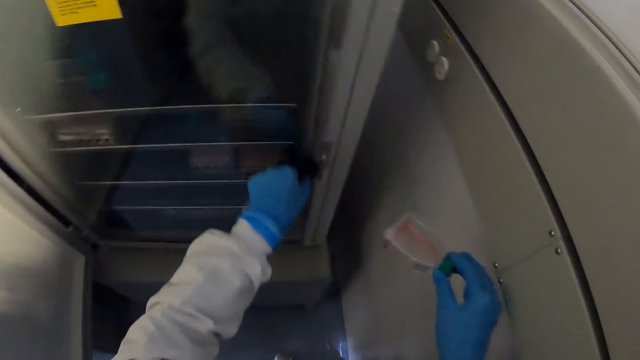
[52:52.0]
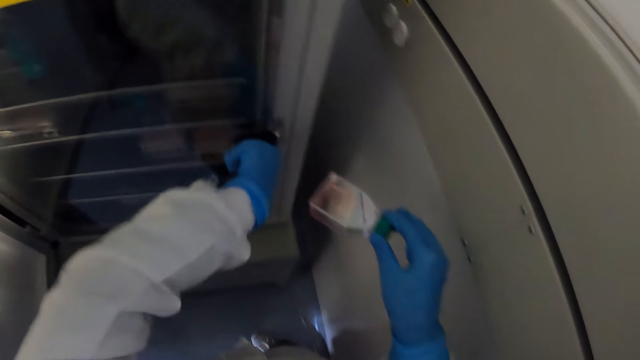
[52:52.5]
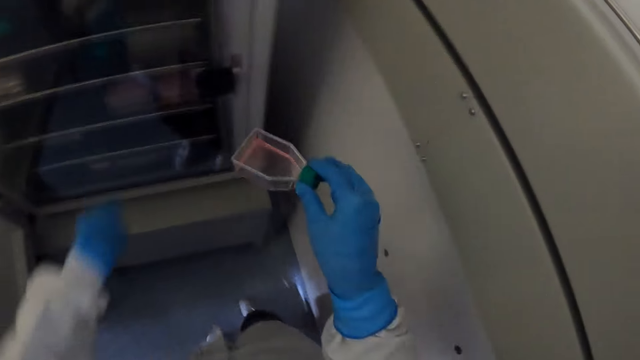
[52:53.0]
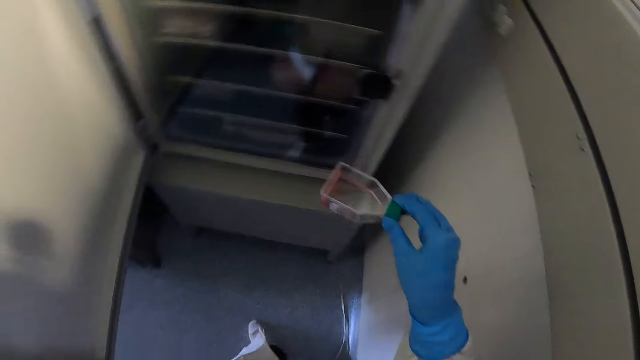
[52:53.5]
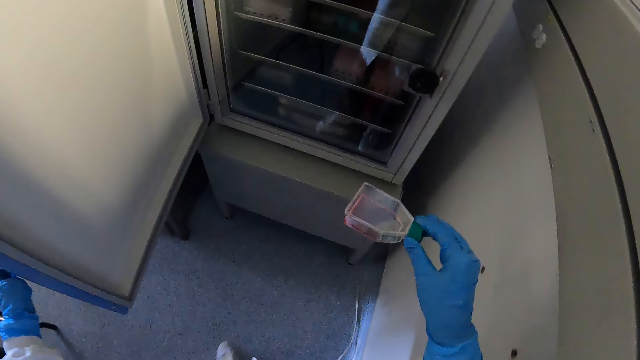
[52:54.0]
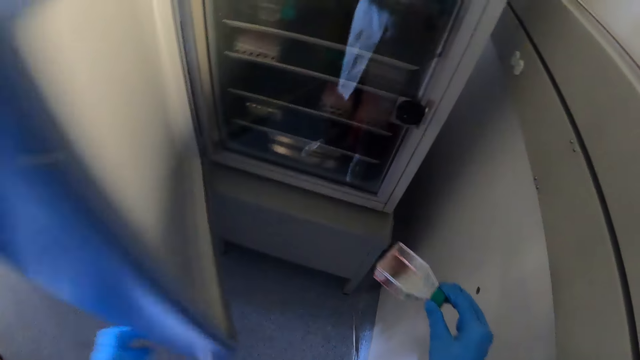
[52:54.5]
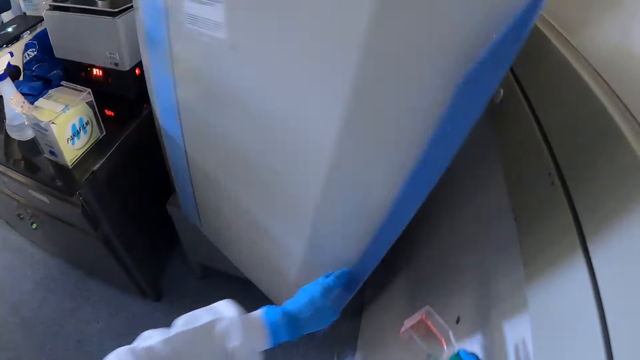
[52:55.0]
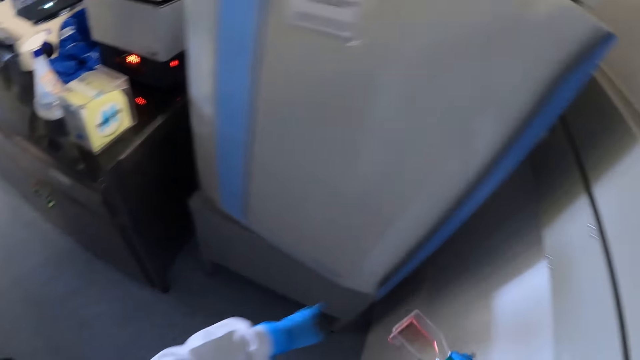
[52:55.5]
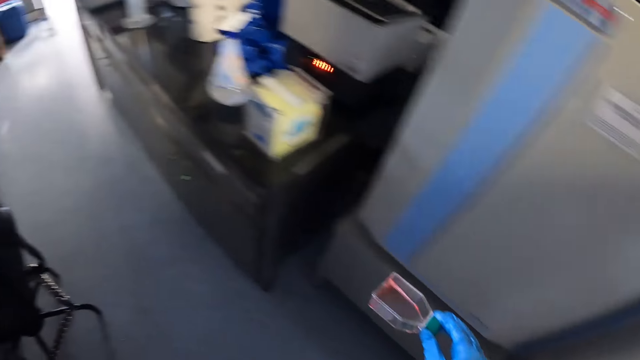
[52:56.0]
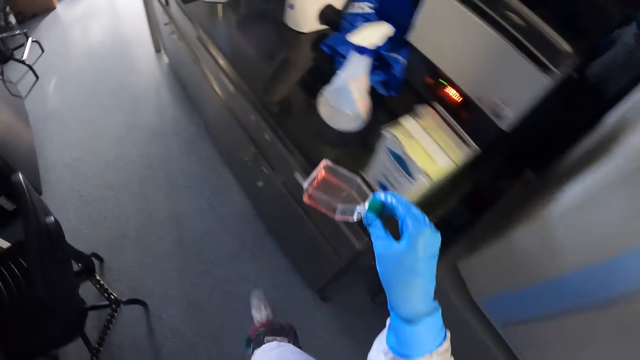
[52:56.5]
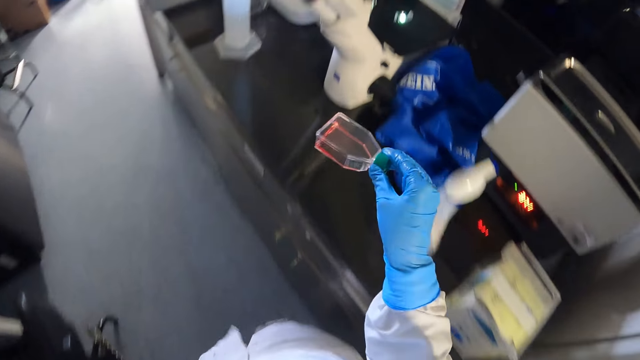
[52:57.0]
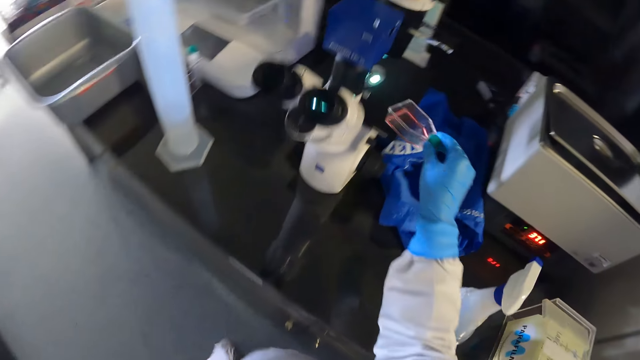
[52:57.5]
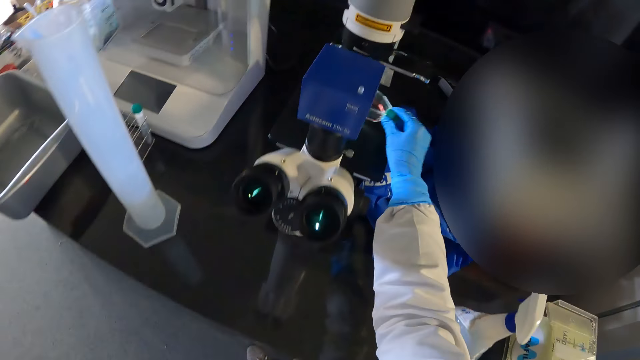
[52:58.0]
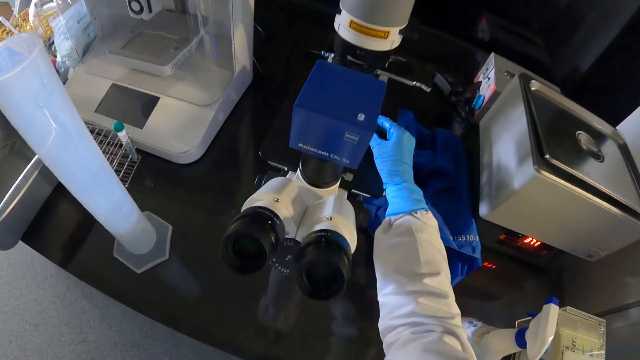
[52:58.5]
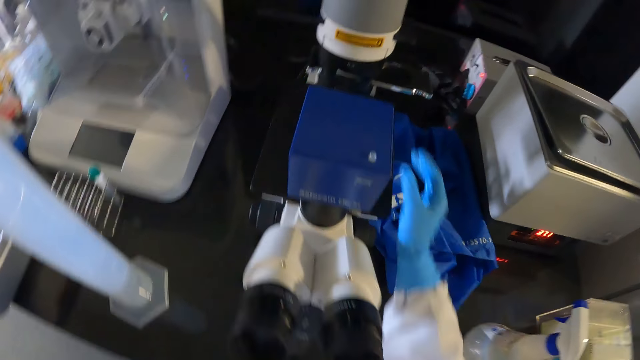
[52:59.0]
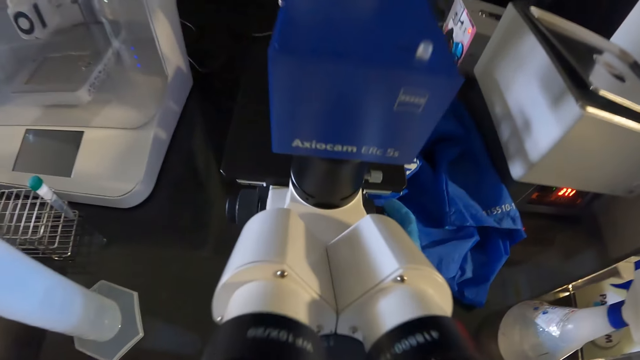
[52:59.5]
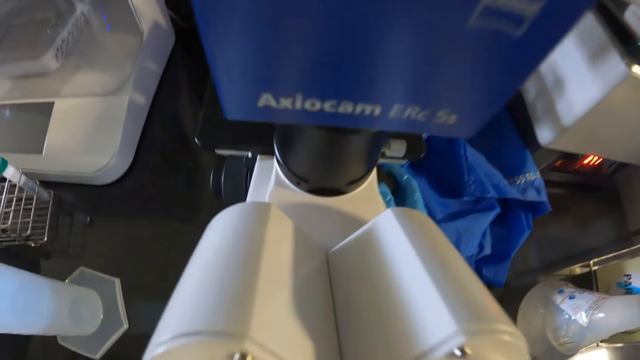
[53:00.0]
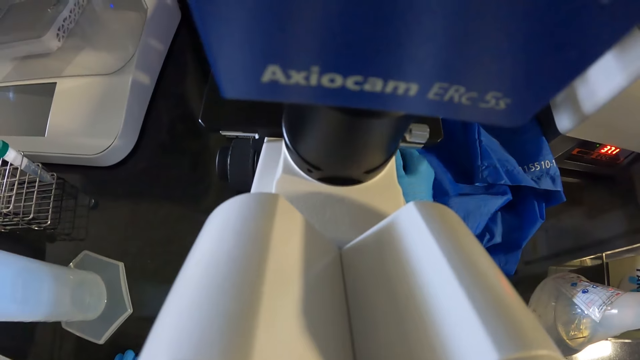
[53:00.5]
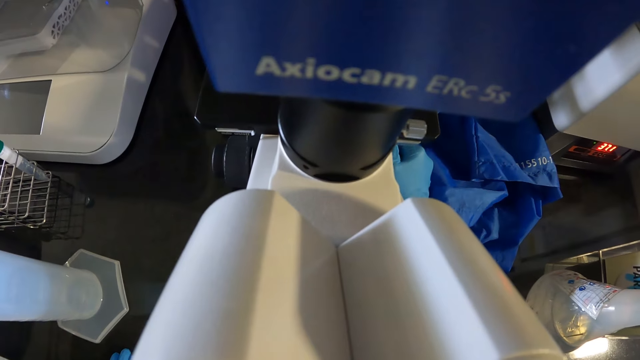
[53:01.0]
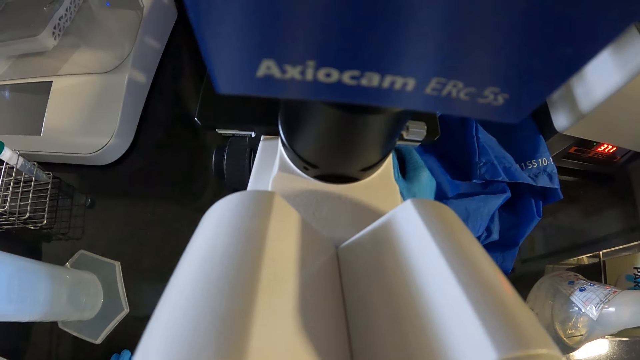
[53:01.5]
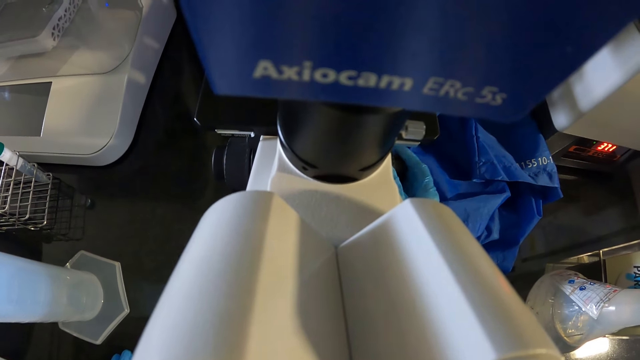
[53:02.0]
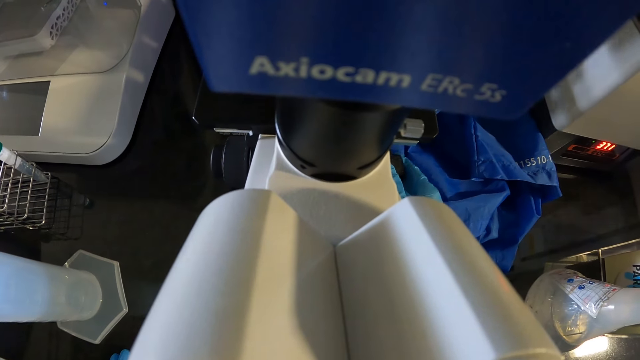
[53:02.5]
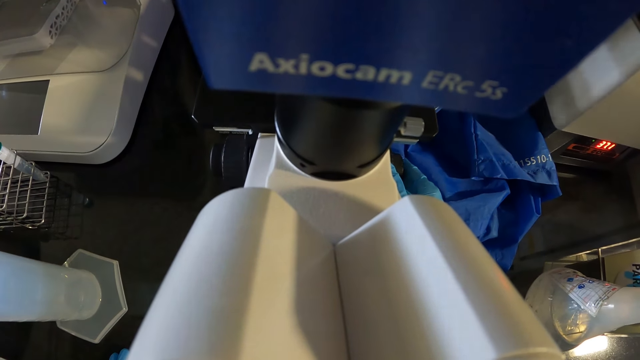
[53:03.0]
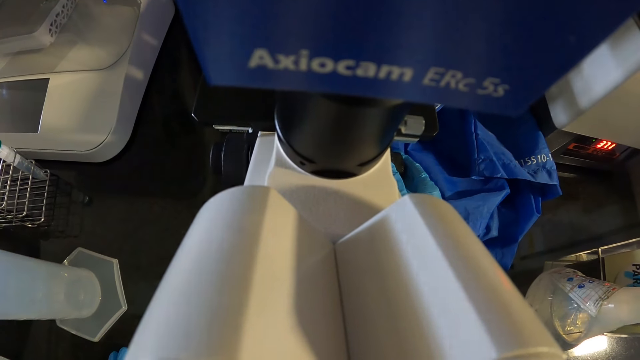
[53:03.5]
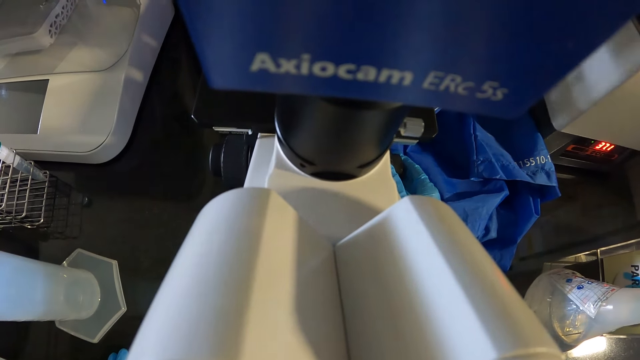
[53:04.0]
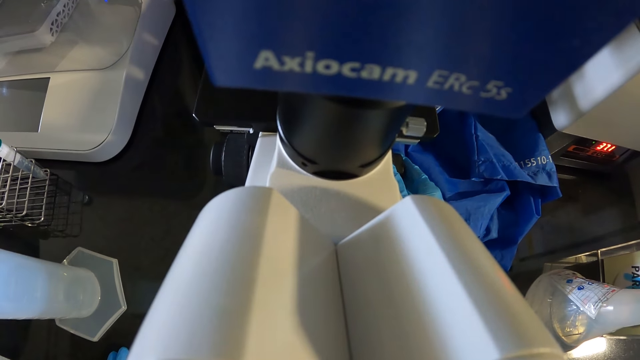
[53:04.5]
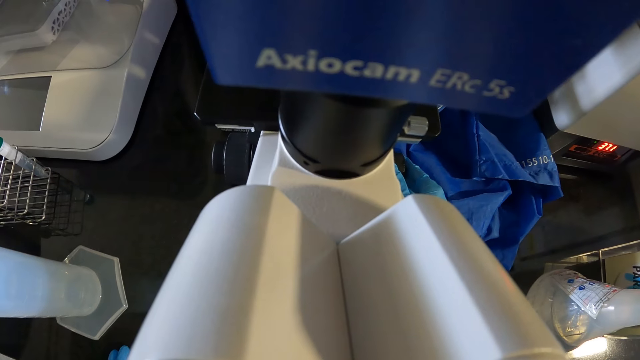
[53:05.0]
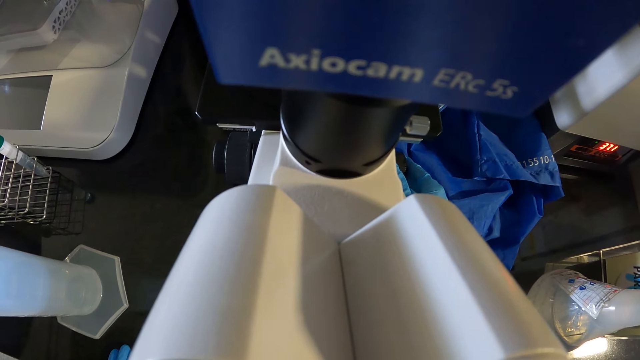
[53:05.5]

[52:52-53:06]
The camera wearer closes the glass door of the lab freezer with her left gloved hand. She closes the lab freezer with her left gloved hand. She places the petri dish on the stage of the microscope on the table with her right gloved hand. She operates the microscope with her right gloved hand. She checks through the microscope.

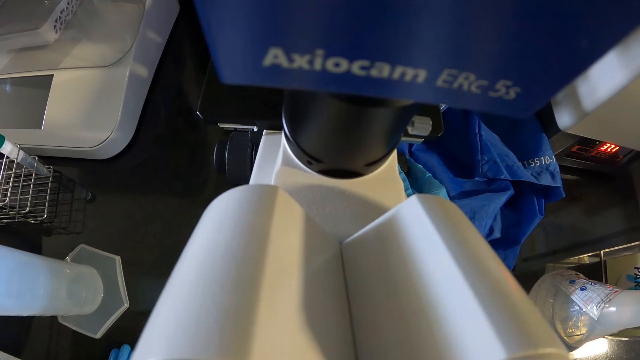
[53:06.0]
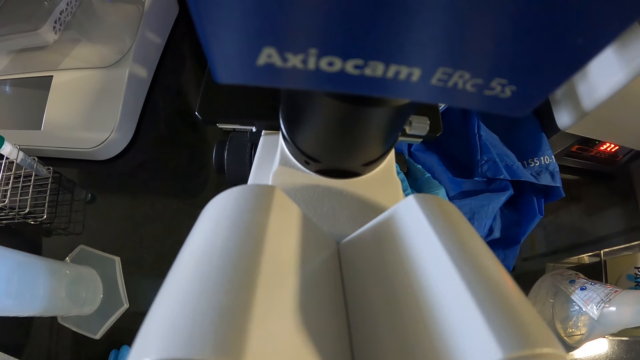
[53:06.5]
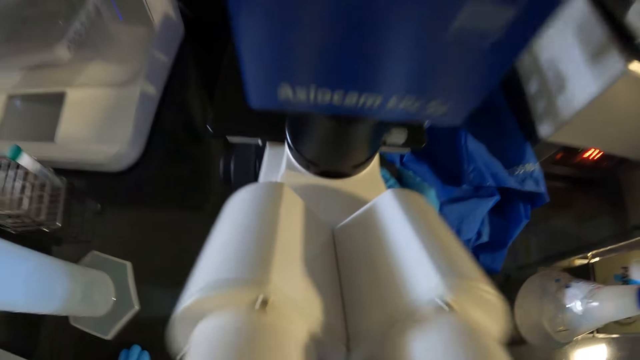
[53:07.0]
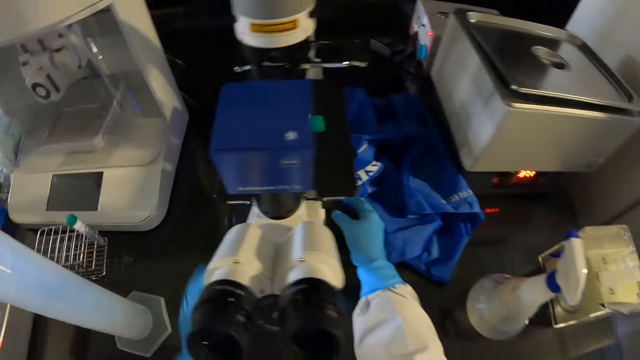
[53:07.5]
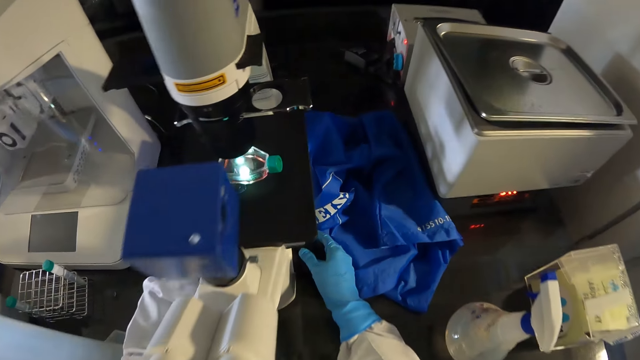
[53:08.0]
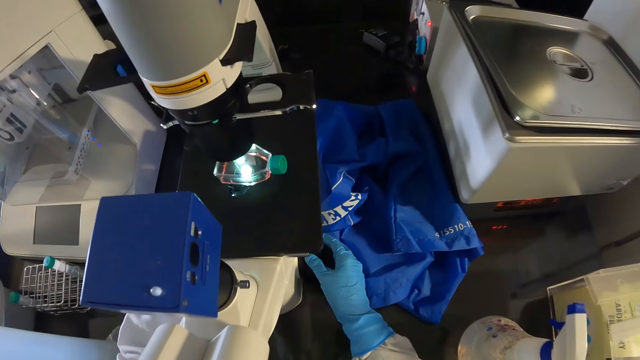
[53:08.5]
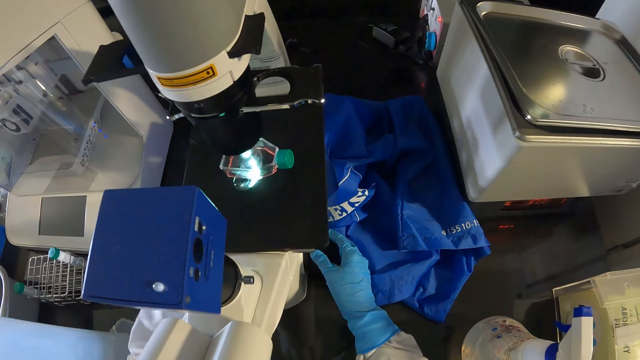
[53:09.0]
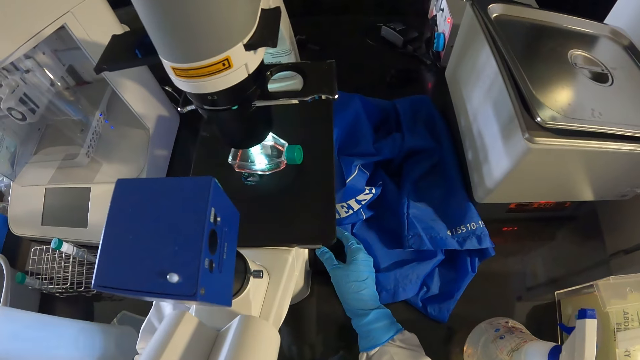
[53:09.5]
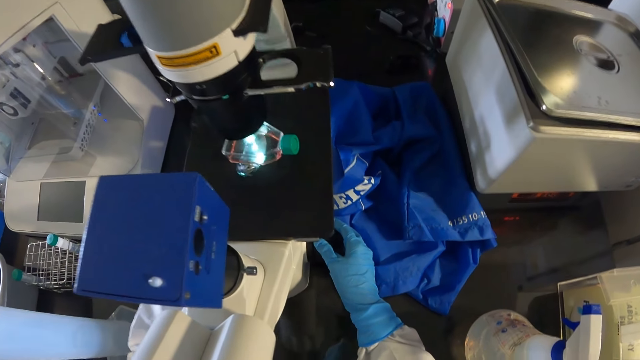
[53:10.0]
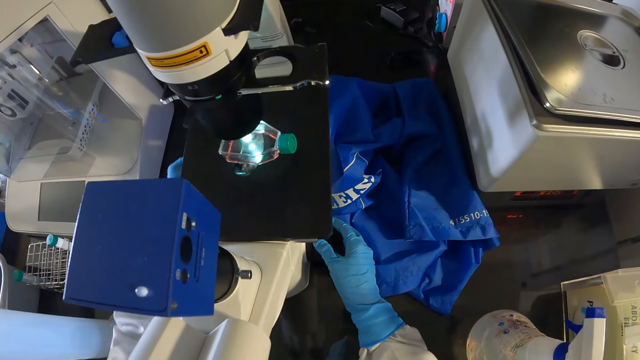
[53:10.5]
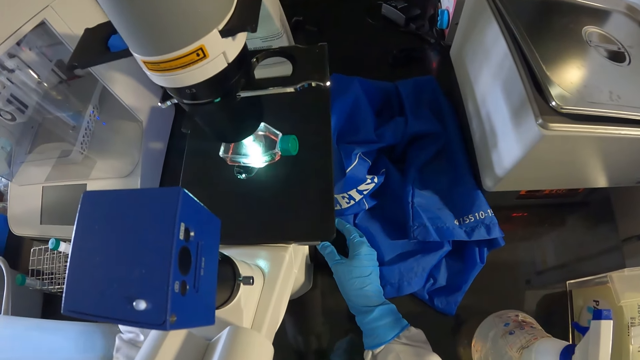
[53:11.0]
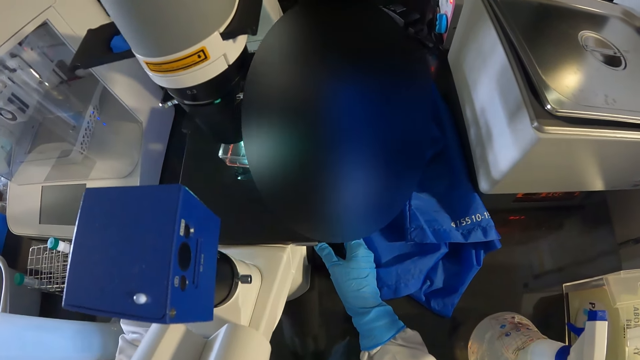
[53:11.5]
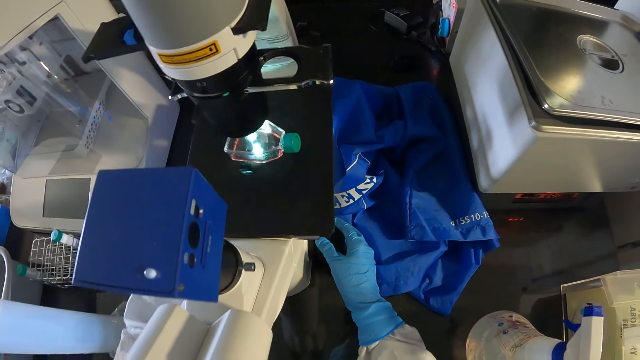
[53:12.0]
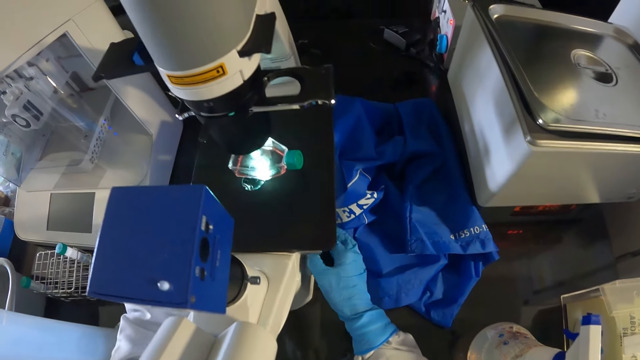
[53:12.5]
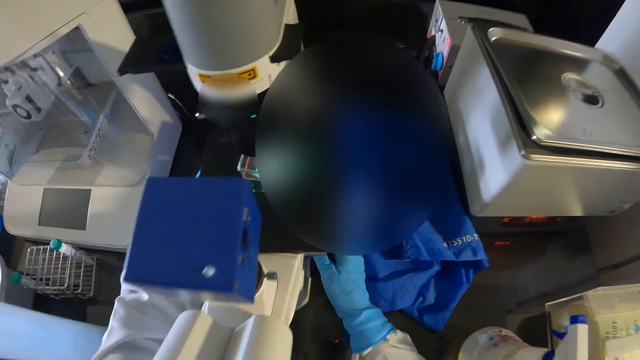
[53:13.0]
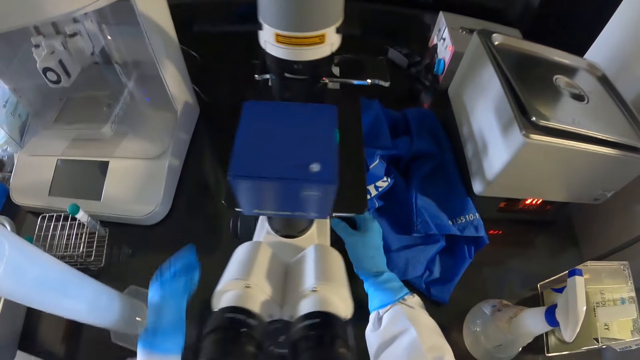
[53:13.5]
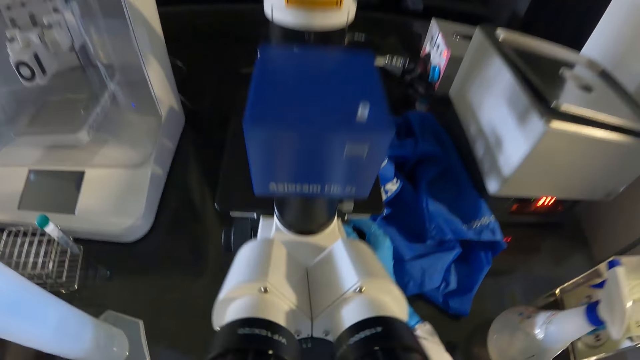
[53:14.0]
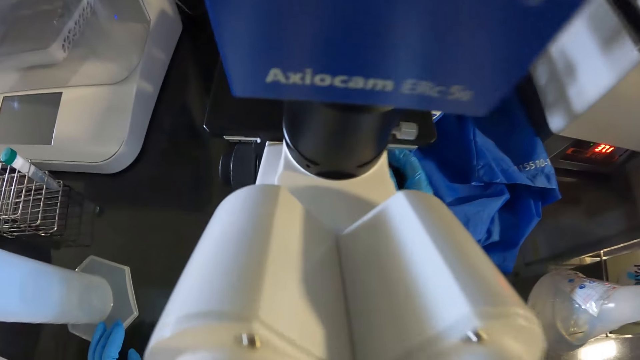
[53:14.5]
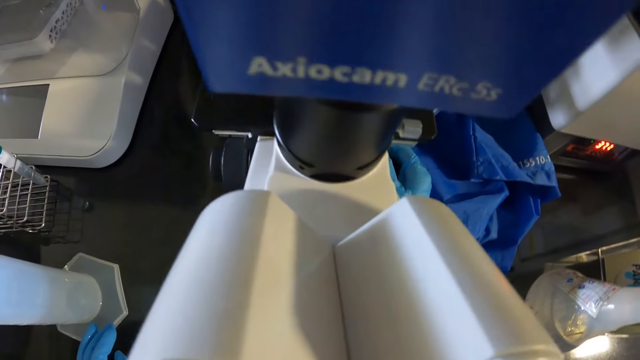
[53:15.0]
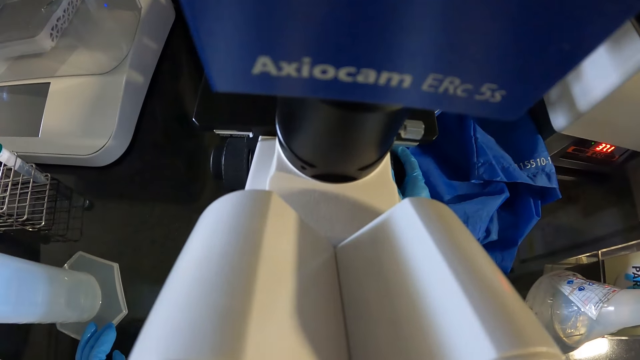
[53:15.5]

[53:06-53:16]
The camera wearer operates the microscope with her left gloved hand. She operates the microscope with her right gloved hand.
